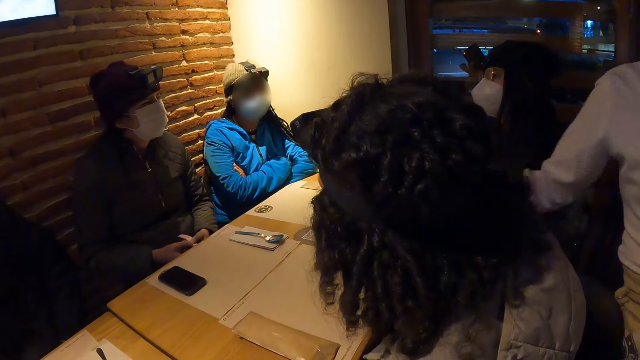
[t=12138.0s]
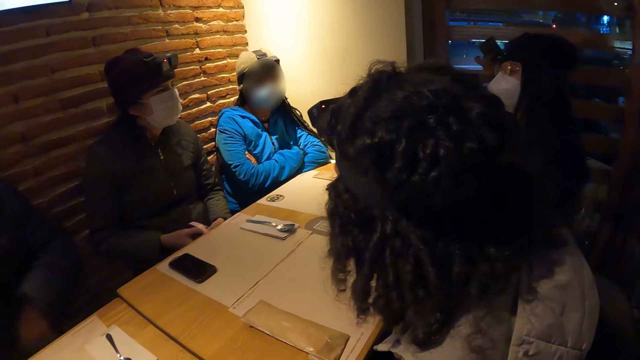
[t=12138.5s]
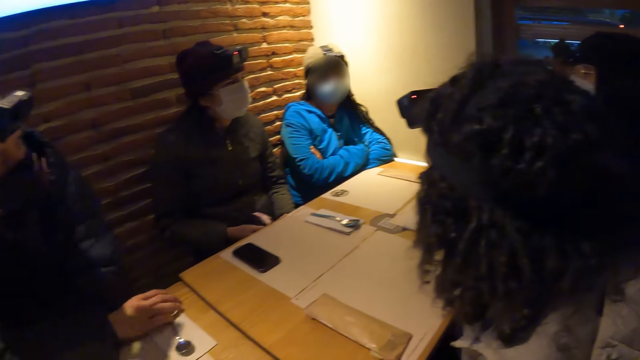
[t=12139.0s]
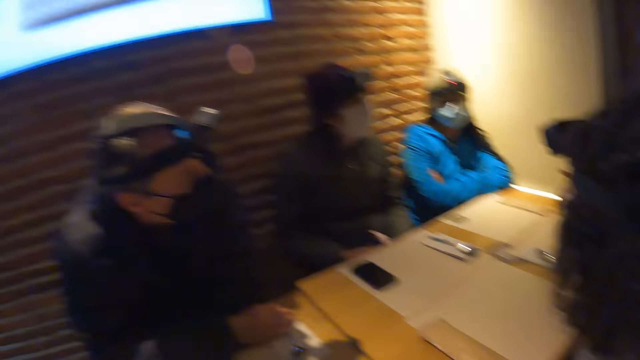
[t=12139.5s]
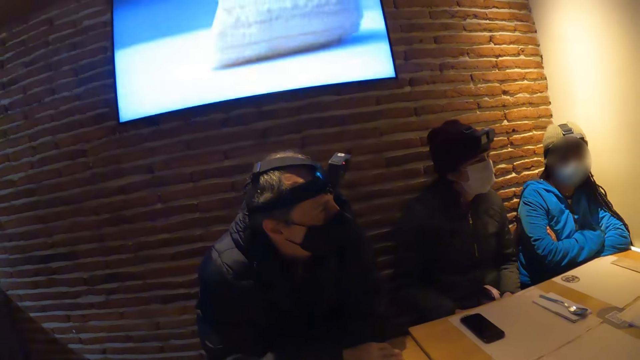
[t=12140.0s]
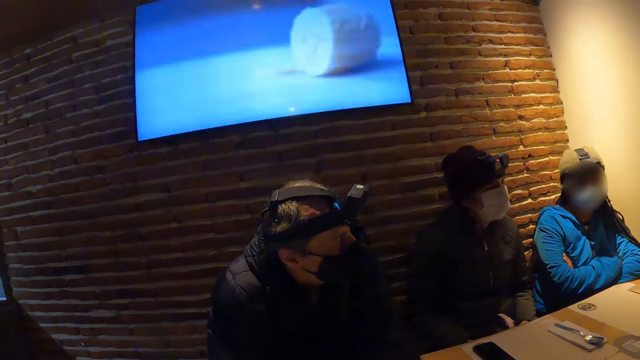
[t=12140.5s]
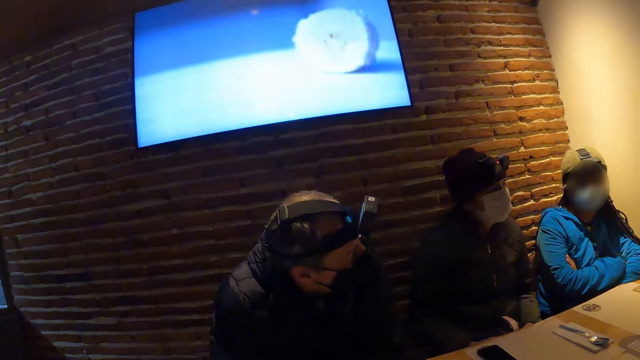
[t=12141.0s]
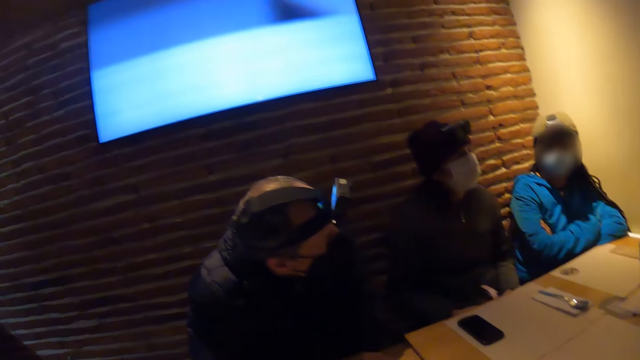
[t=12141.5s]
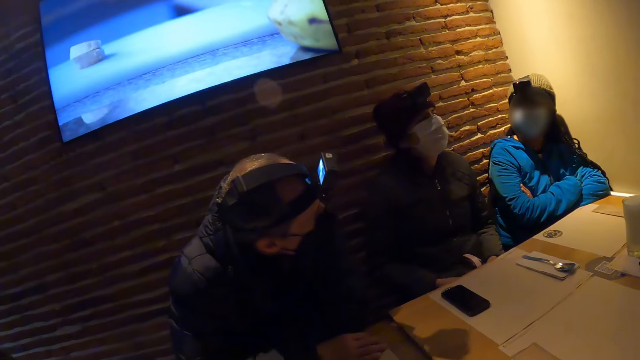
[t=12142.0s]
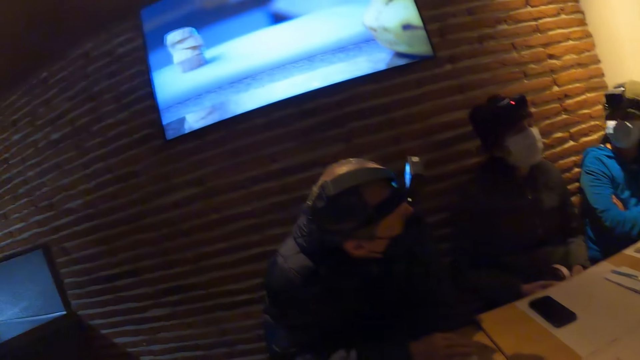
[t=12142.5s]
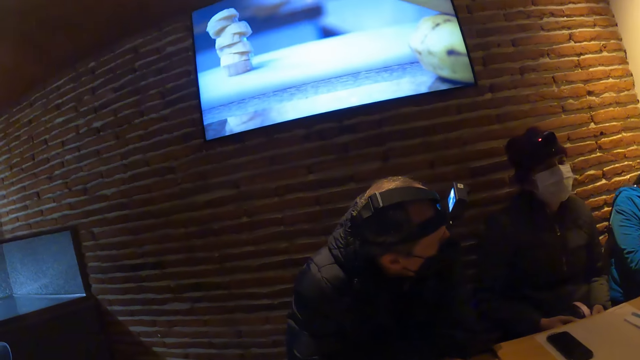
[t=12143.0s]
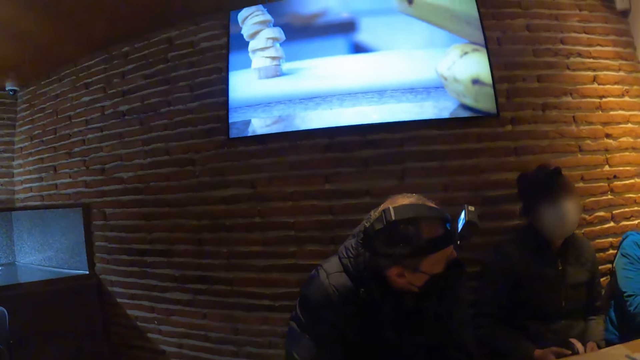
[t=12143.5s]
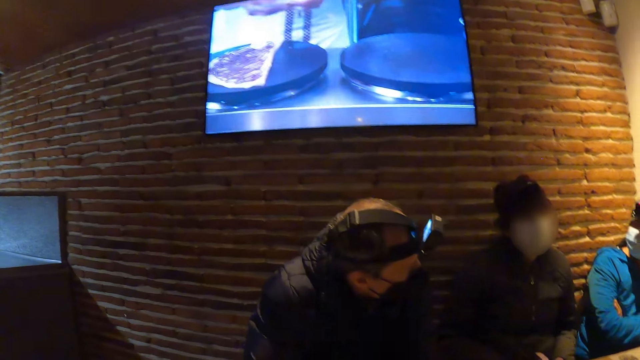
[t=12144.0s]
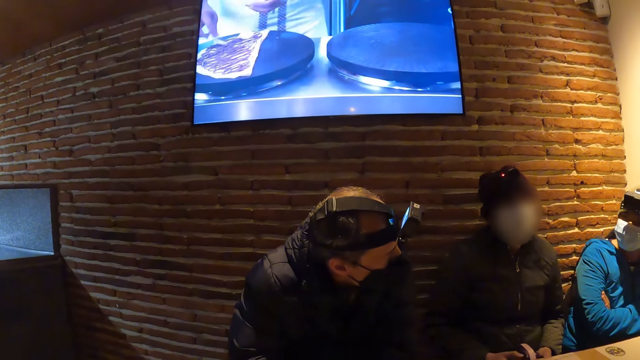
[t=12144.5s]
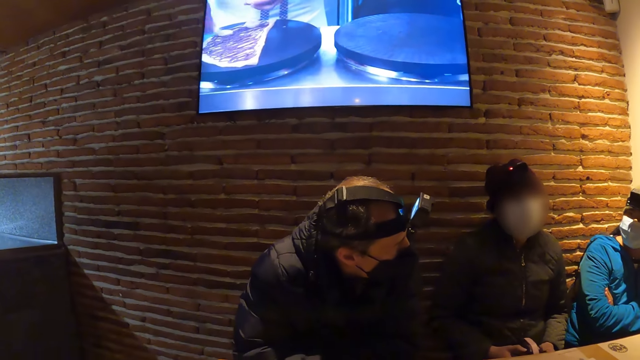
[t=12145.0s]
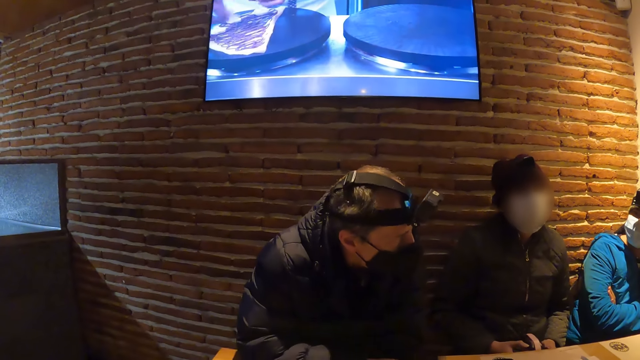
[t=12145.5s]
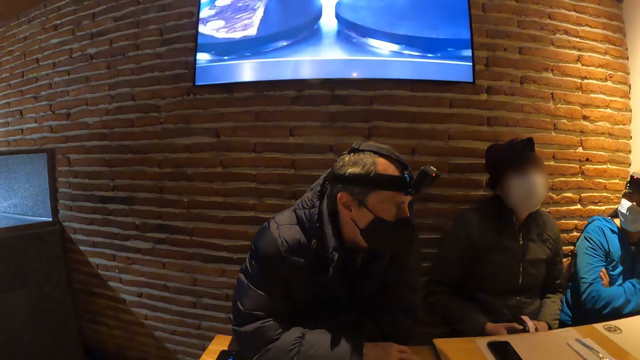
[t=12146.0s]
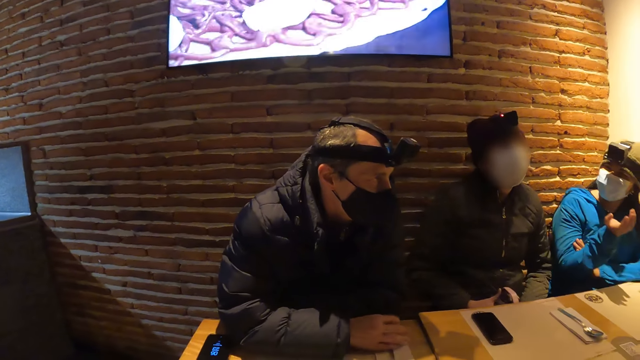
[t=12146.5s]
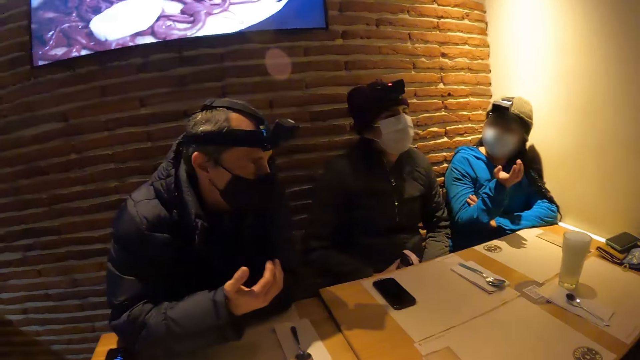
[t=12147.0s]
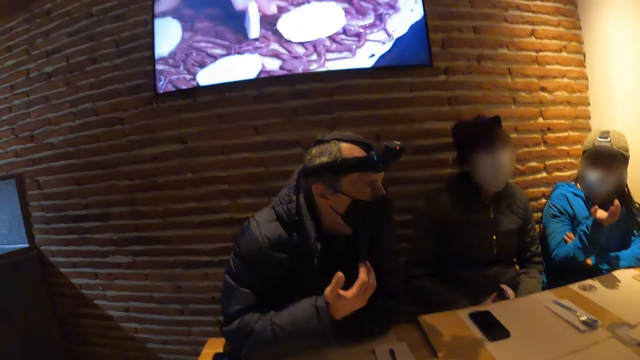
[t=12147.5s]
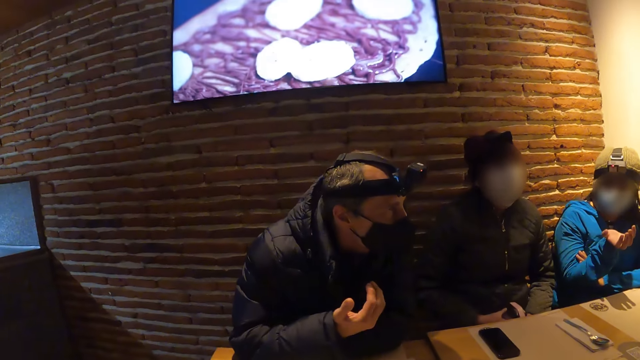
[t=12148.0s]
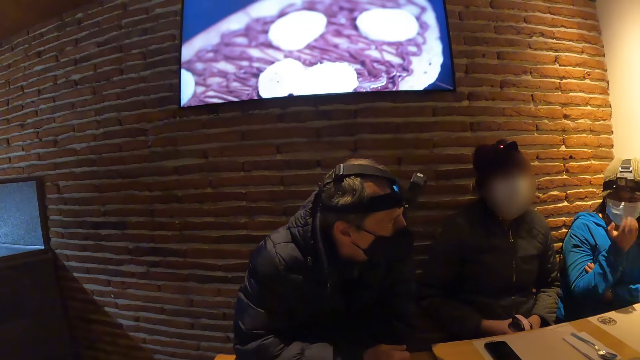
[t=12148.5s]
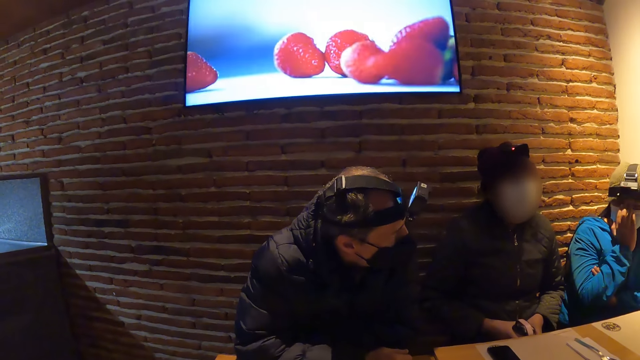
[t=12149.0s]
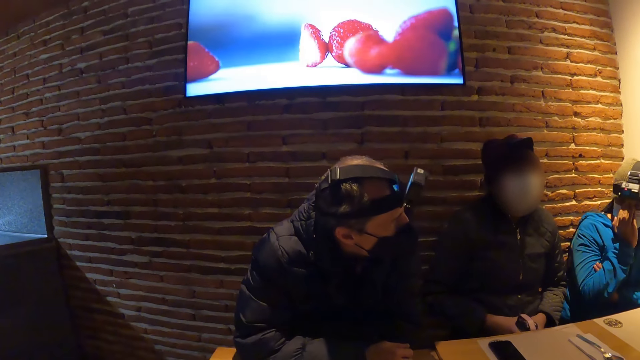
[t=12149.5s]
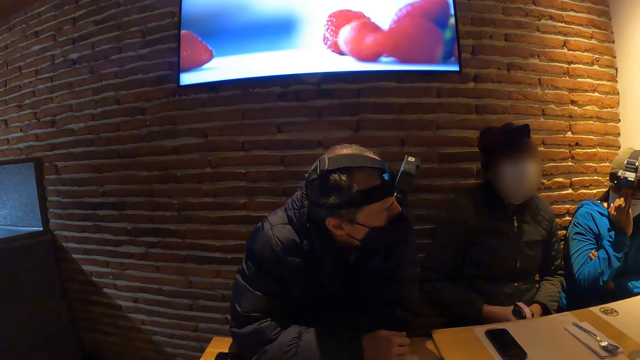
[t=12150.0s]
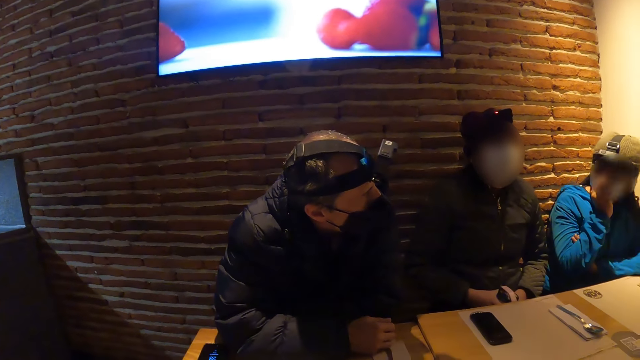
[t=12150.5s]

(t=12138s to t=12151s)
A man interacts with a girl.

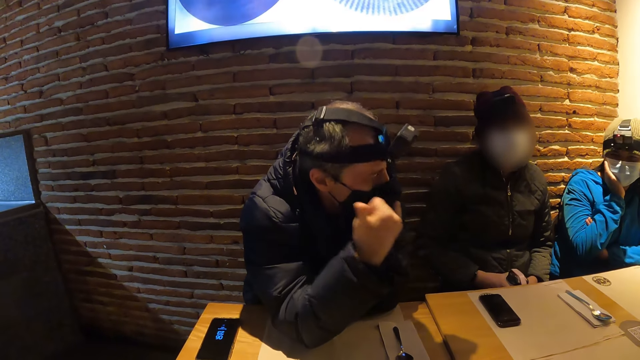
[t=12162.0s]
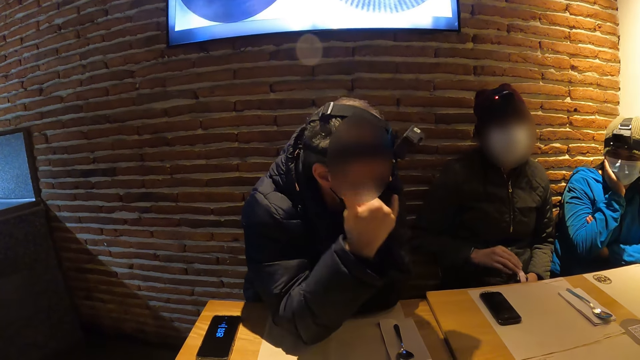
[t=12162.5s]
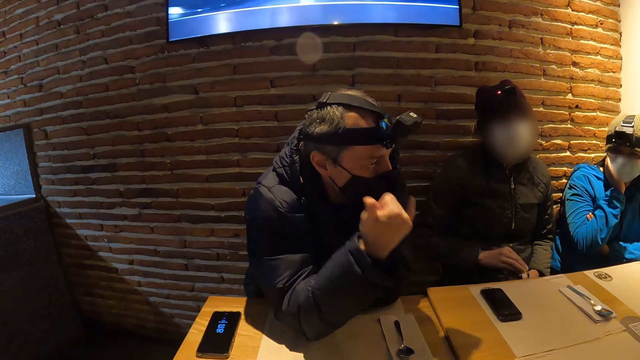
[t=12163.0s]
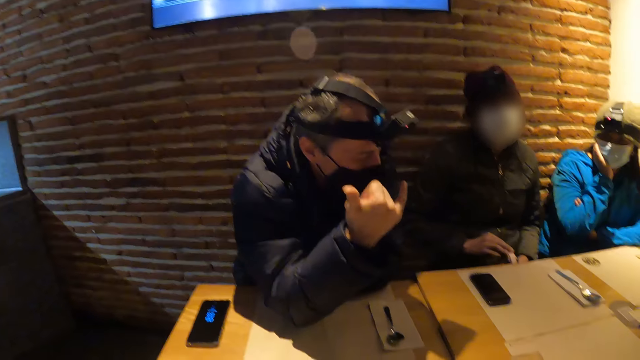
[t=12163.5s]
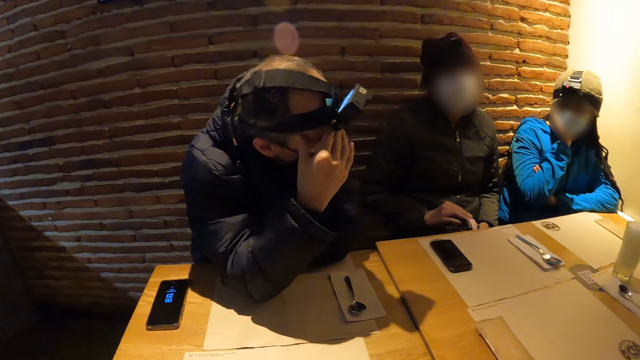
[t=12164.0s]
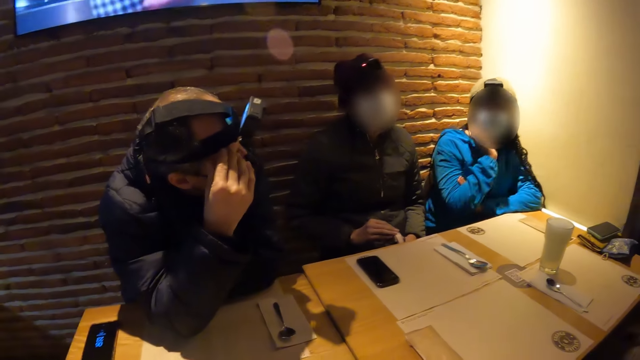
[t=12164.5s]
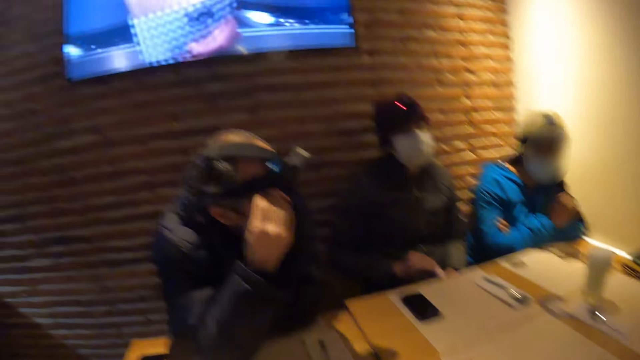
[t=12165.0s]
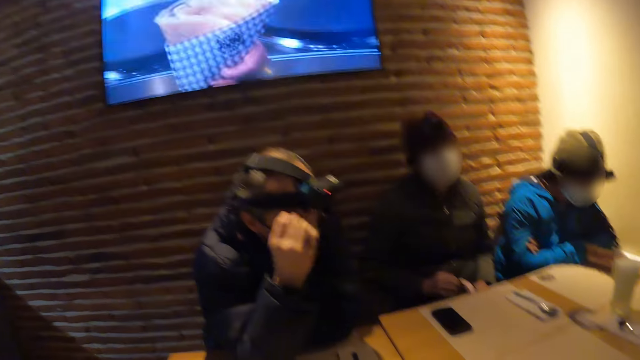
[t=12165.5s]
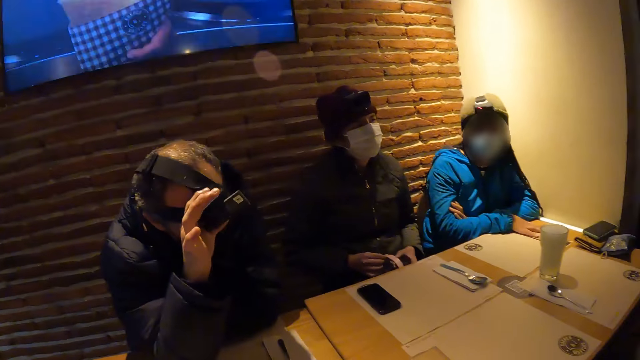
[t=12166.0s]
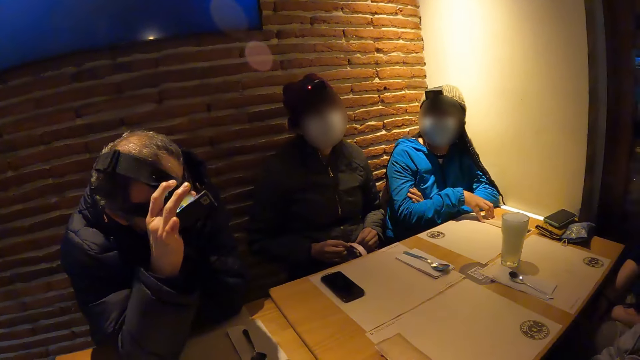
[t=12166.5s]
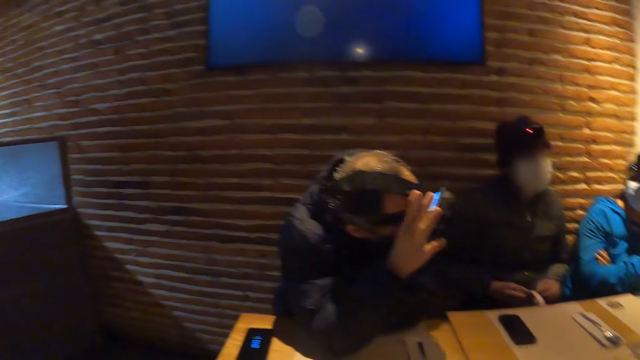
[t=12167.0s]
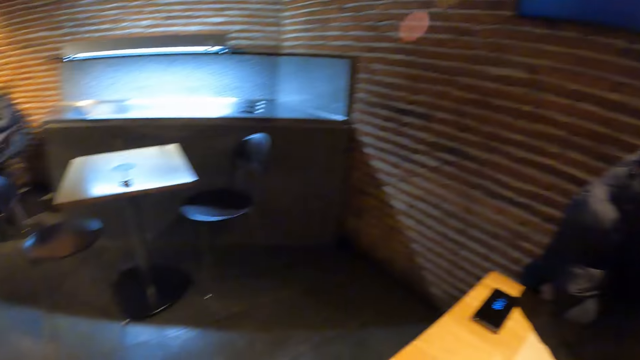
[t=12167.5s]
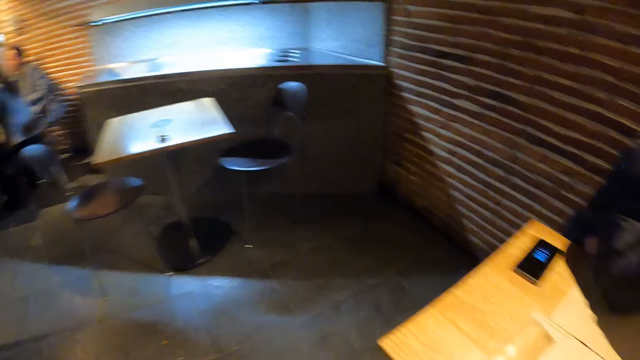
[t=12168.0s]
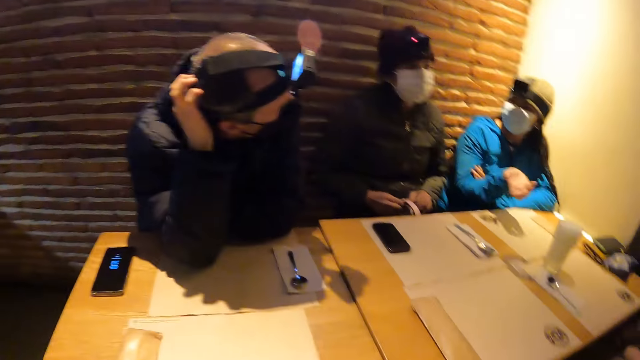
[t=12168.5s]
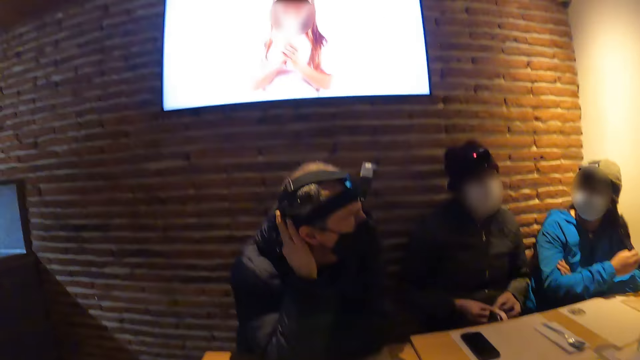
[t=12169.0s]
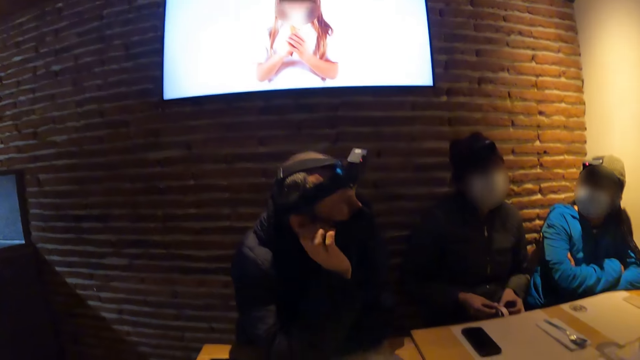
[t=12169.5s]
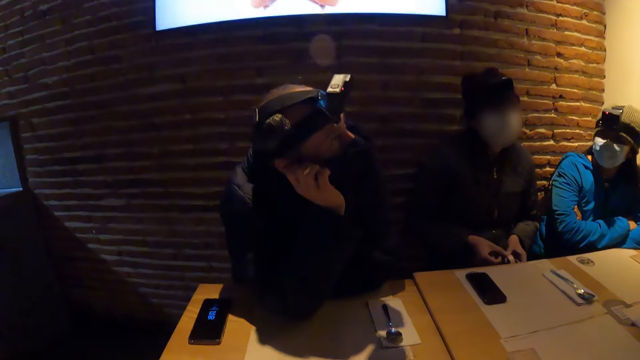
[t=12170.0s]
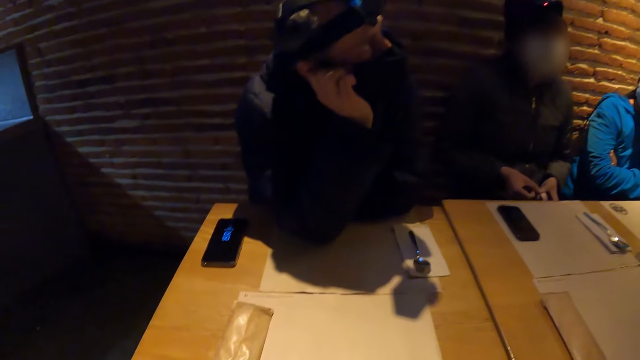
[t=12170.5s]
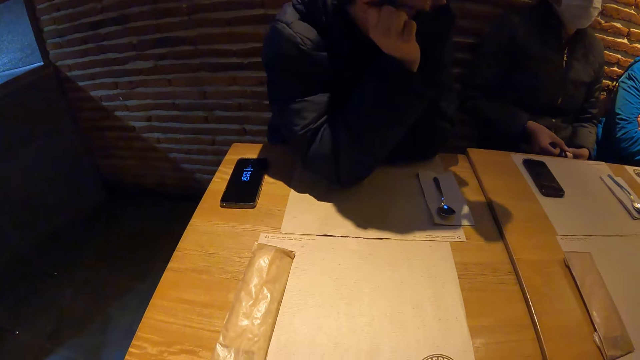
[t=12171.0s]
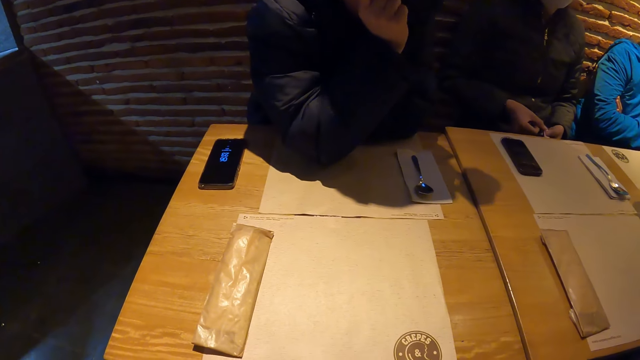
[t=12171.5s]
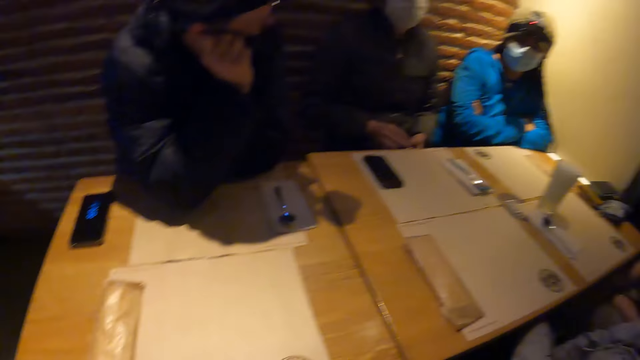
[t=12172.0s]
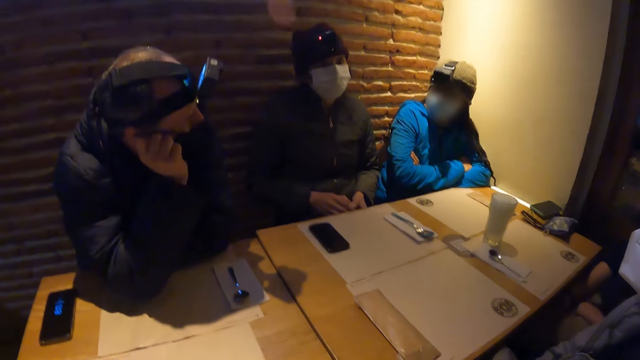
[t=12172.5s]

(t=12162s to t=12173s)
The man adjusts a camera on his head with his right hand. He removes his right hand from the camera on his head. He places his right hand on his face.
